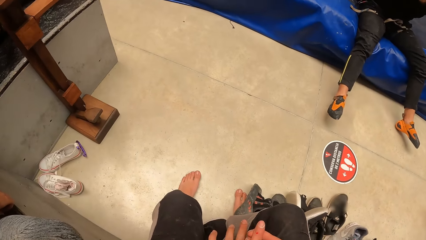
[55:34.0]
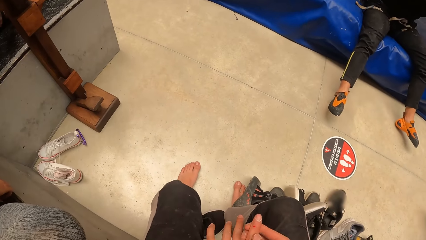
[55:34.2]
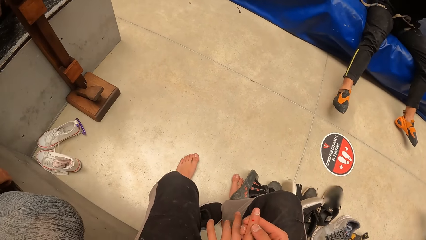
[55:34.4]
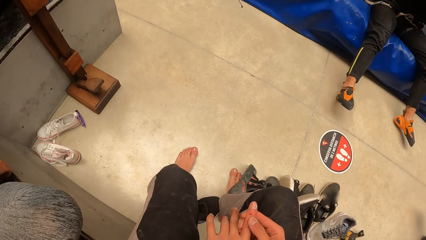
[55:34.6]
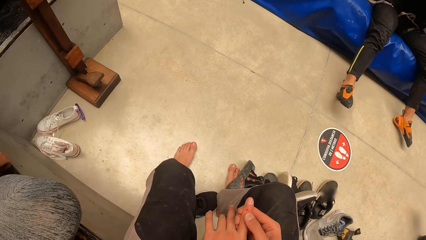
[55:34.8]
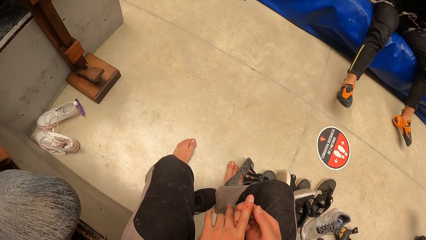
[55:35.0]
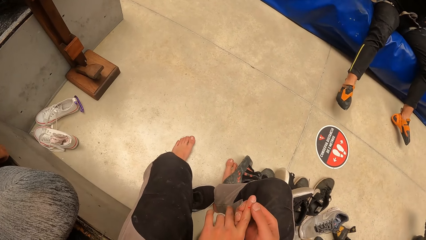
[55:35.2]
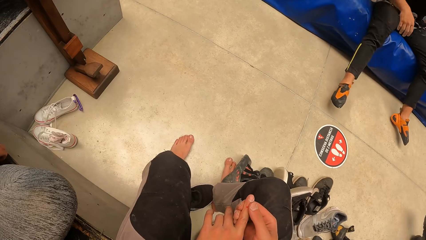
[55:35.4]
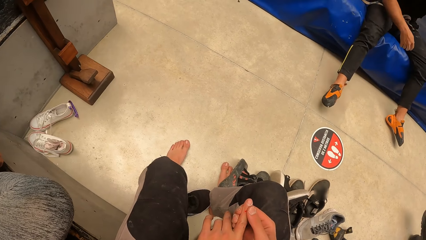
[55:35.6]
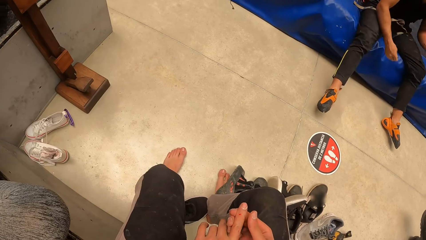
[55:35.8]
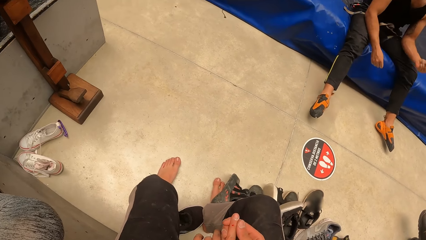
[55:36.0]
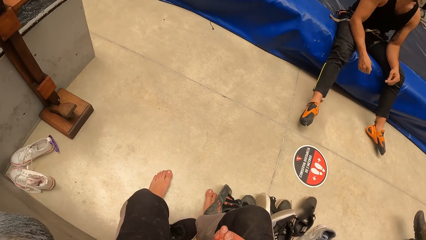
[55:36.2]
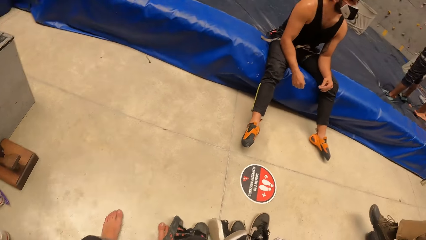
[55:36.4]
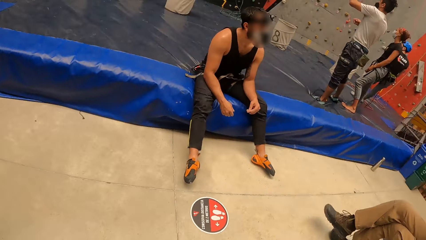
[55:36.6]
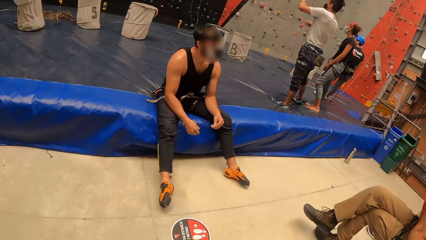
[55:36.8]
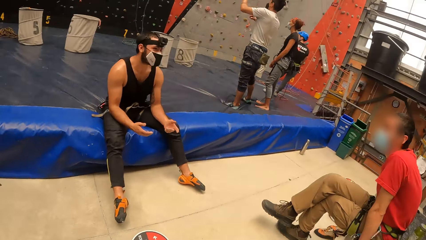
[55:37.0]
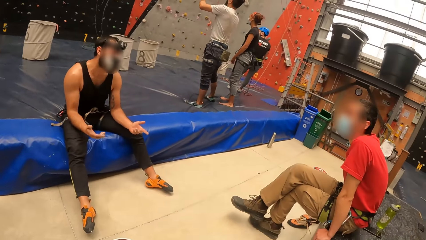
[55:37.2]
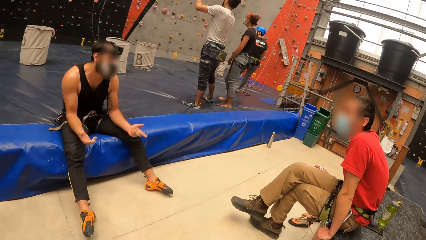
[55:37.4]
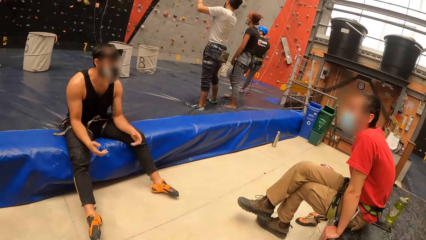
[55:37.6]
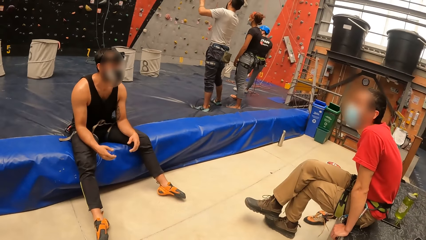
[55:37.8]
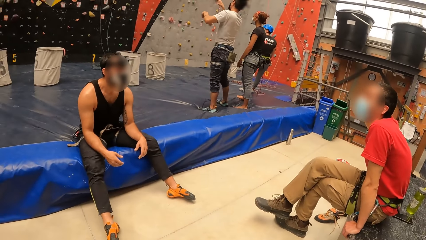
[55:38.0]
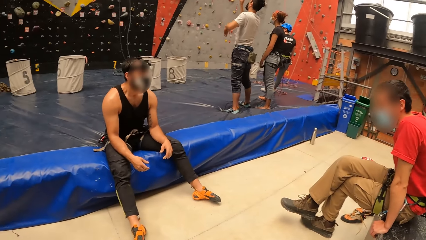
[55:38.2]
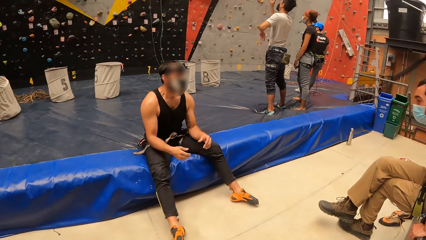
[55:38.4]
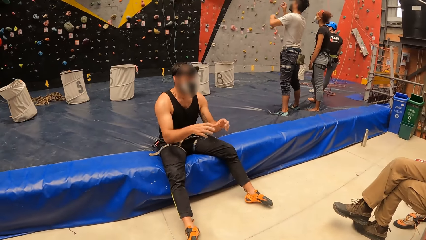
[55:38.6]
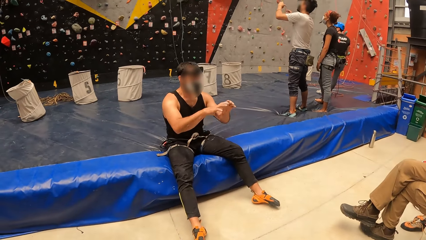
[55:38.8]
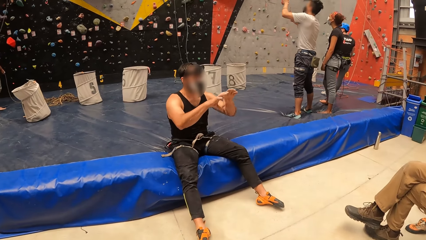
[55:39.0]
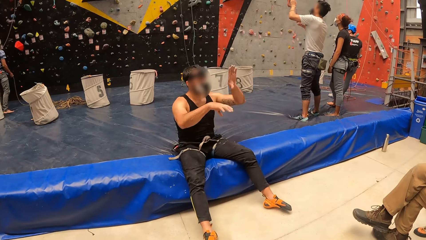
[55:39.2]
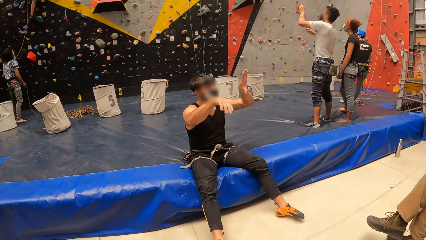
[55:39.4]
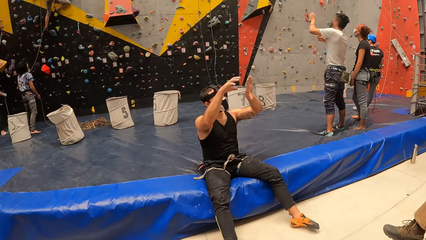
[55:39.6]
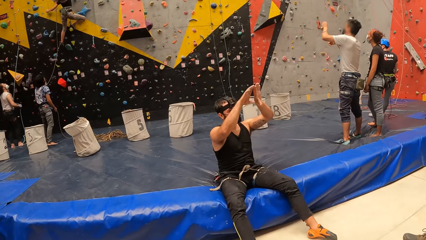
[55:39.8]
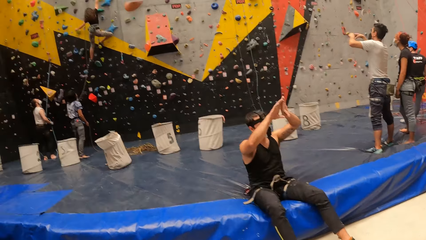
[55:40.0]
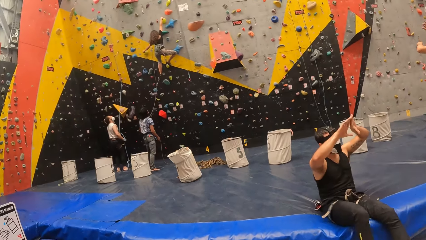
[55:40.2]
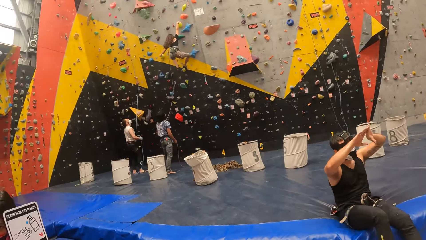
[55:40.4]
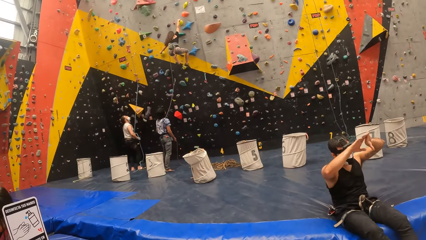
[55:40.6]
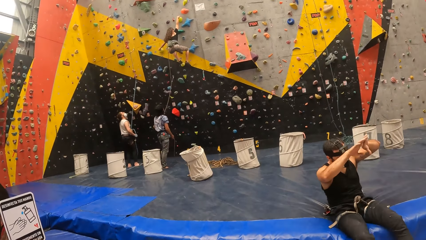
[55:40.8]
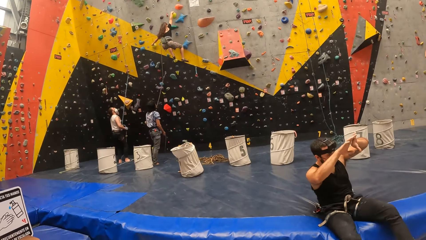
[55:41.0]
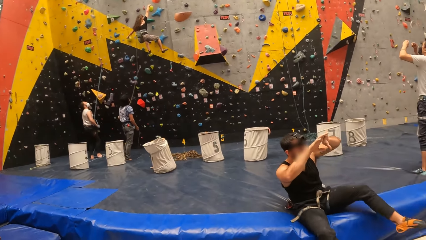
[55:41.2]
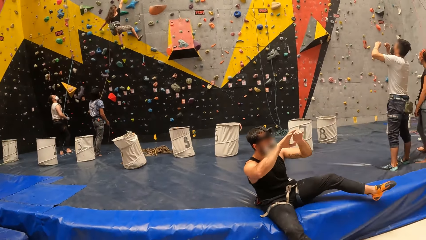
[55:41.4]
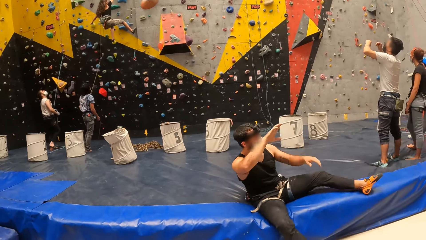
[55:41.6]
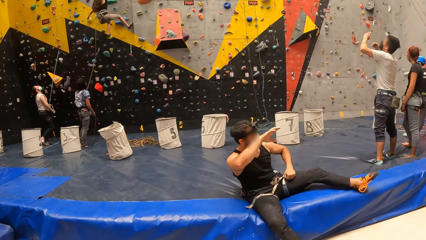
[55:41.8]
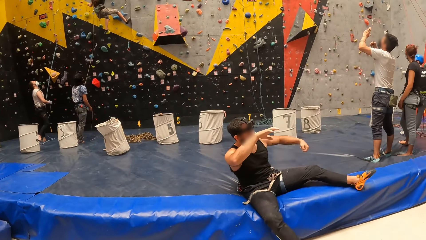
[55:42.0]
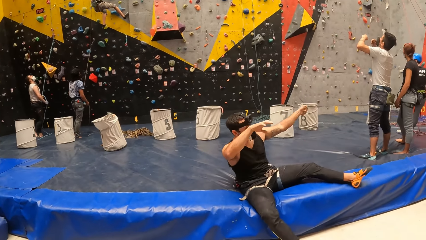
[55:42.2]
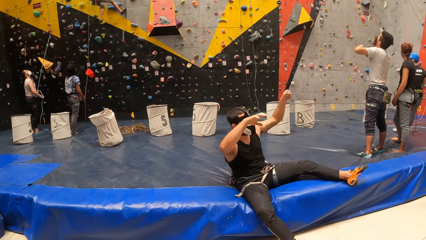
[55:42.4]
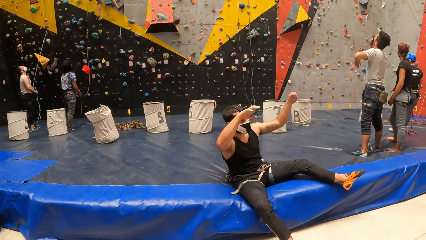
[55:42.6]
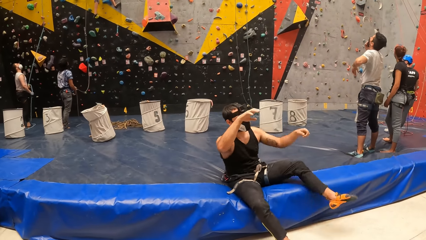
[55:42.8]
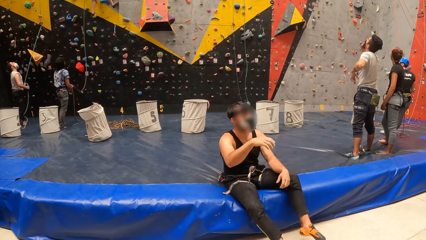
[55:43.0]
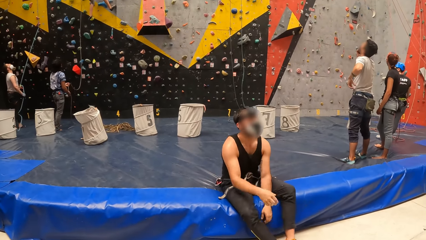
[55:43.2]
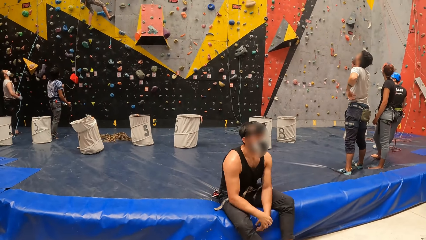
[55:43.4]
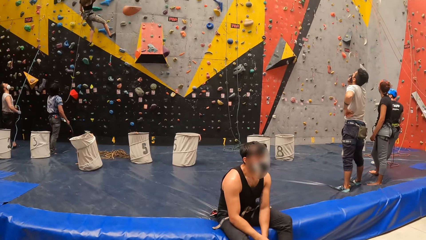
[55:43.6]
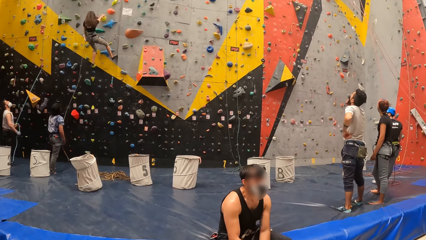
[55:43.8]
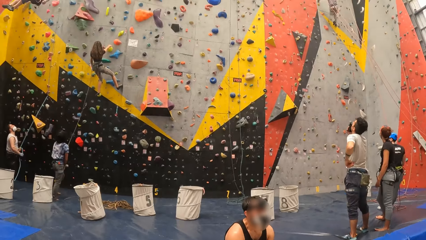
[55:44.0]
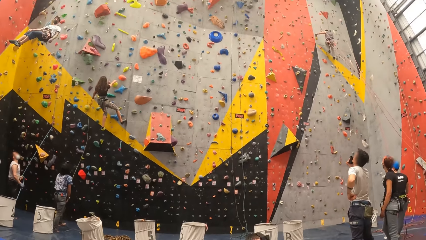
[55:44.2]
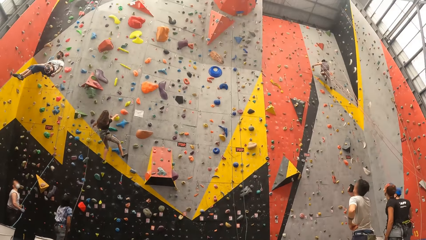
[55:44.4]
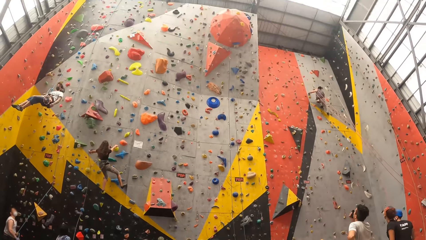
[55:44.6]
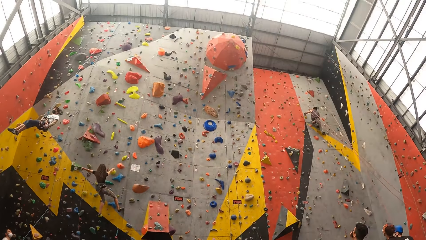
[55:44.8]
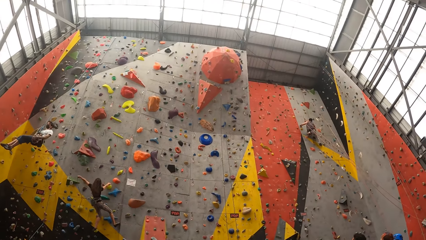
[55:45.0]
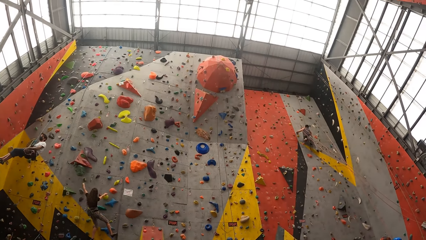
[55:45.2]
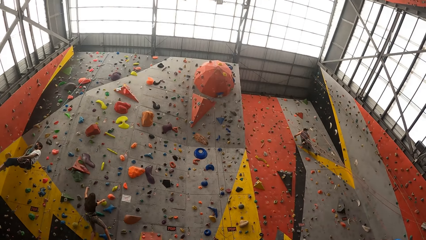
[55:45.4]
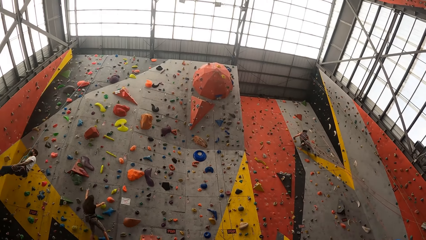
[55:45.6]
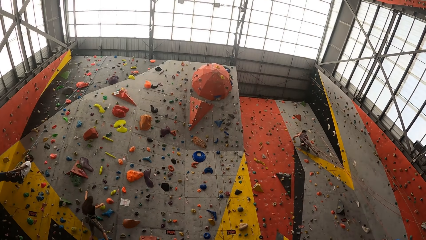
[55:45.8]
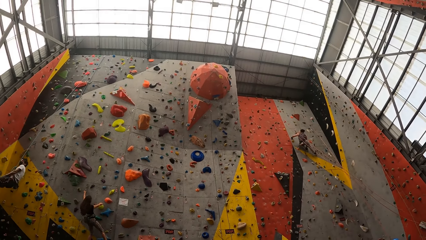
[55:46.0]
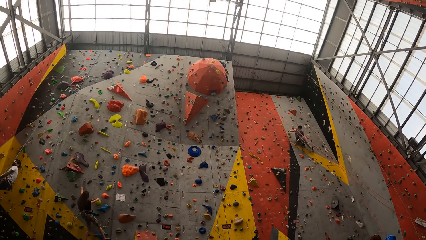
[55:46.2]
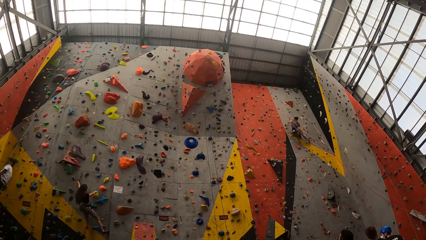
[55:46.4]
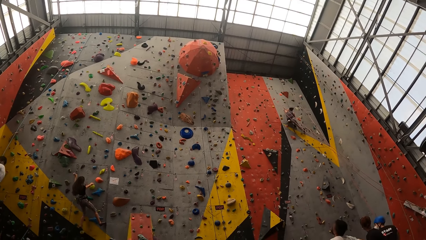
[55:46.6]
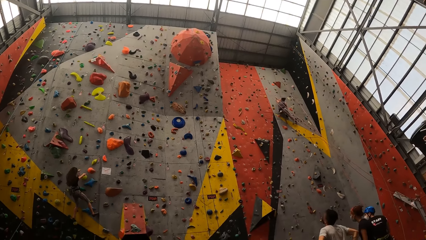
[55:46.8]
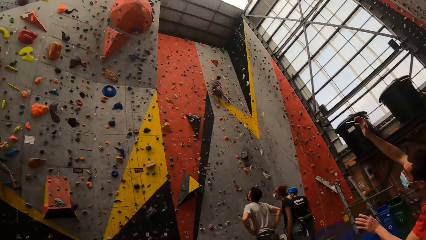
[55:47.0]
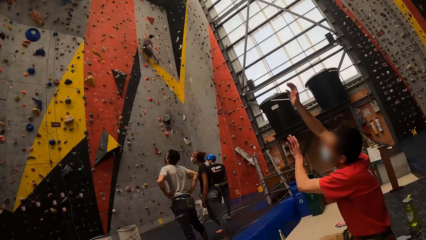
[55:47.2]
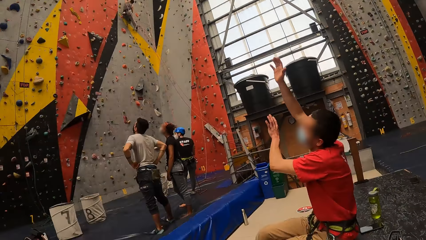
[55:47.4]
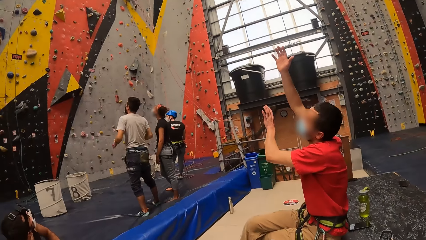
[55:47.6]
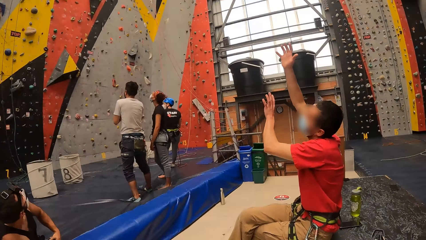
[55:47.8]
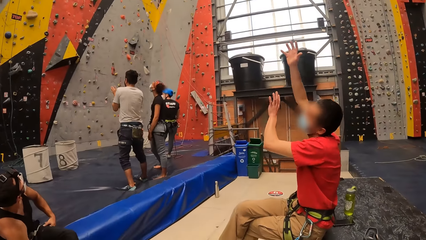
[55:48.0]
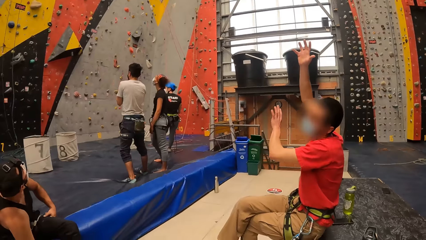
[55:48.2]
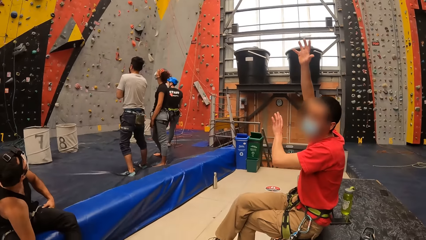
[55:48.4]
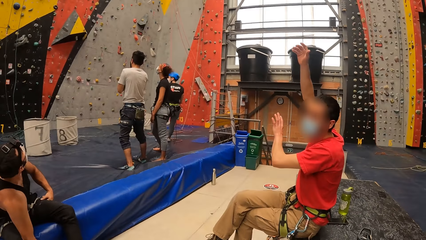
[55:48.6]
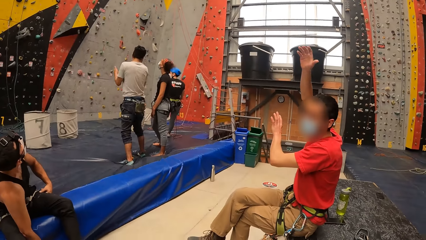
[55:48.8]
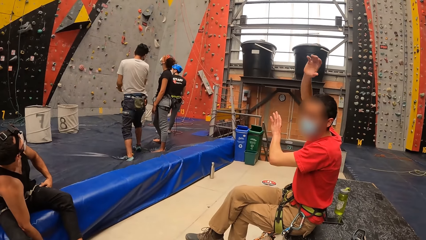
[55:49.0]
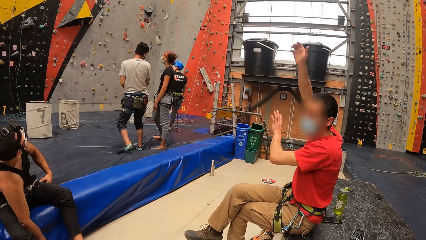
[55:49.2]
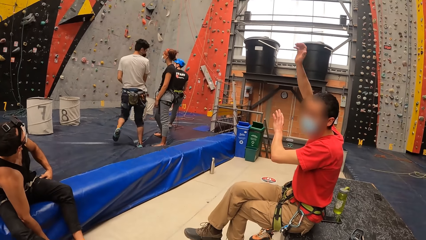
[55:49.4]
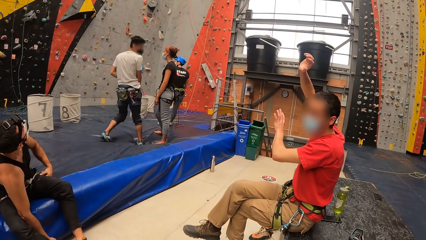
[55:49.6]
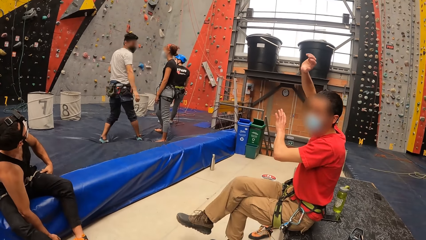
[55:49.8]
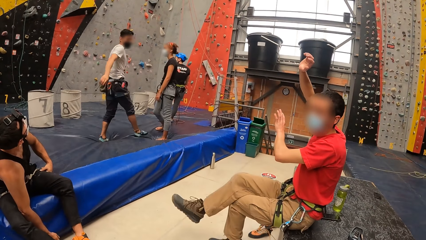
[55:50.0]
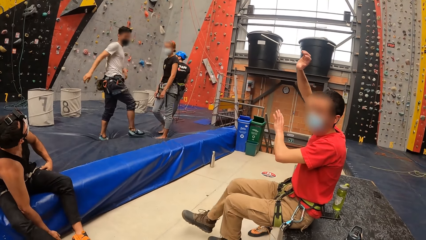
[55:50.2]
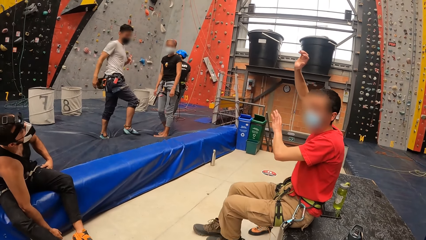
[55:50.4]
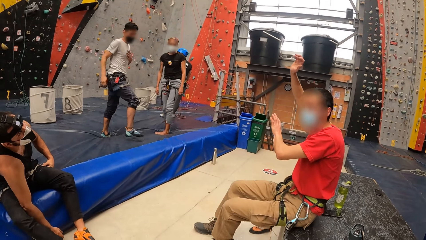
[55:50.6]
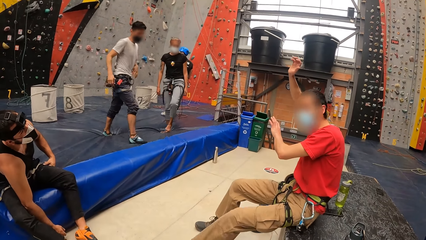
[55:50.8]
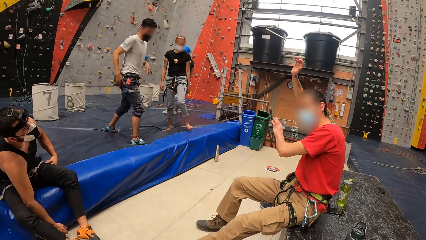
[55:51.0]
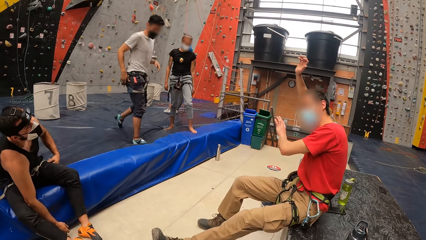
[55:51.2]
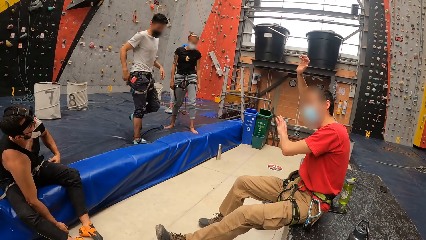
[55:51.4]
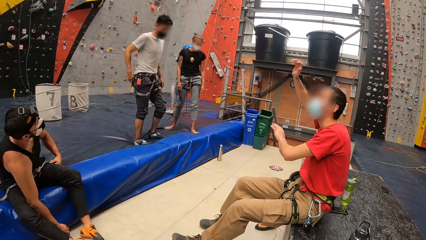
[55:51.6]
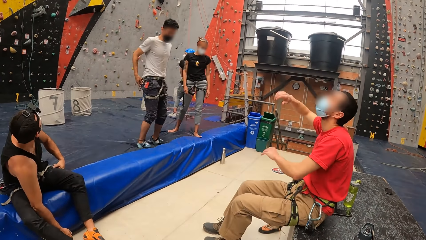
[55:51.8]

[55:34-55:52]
A man adjusts the rope with both hands. The camera wearer holds his finger. He stares at the left hand finger. He stares around. The man moves his hand and interacts with another man. The first man lifts the hands up and moves his left leg. The camera wearer looks around the climbing wall. He looks up the building. The other man raises his hand. The camera wearer stares around. The other man holds hands up, looks at the first man, waves a right hand, moves the right leg and moves a left leg.
